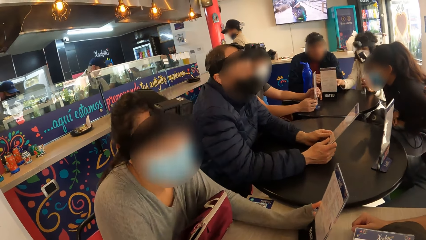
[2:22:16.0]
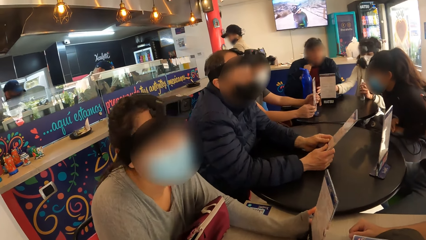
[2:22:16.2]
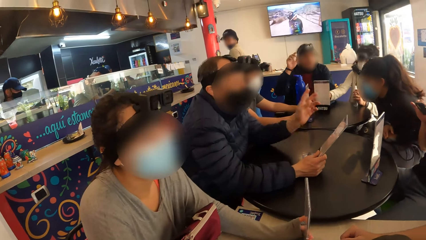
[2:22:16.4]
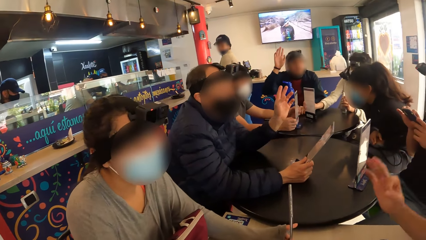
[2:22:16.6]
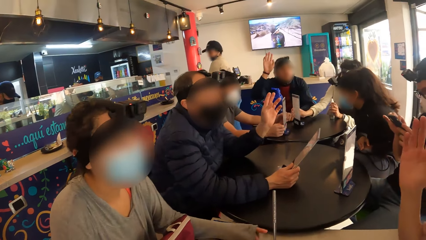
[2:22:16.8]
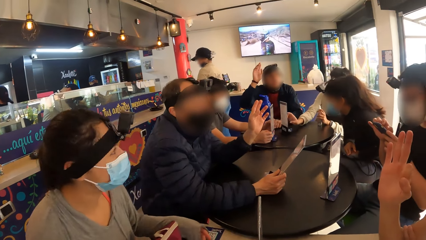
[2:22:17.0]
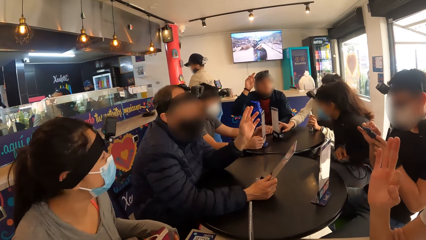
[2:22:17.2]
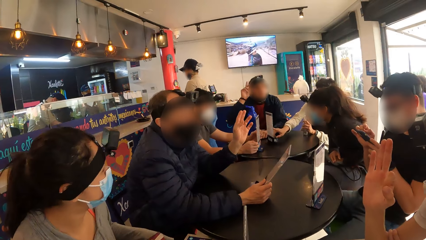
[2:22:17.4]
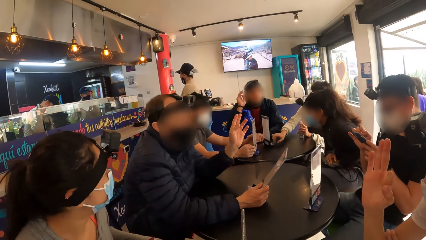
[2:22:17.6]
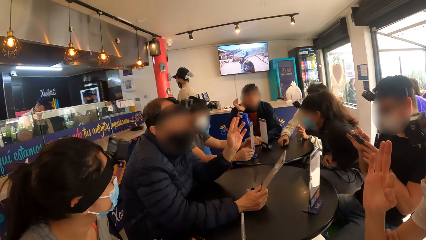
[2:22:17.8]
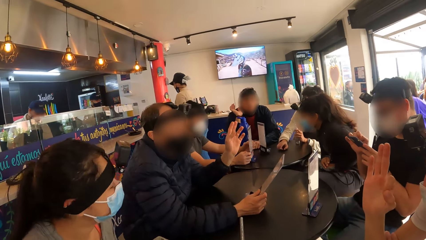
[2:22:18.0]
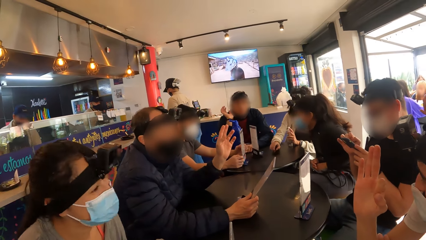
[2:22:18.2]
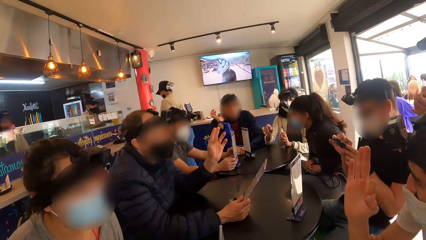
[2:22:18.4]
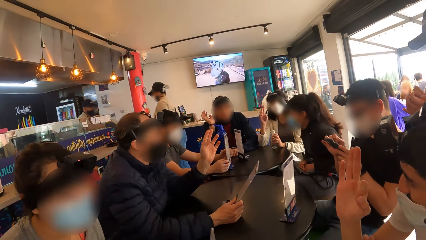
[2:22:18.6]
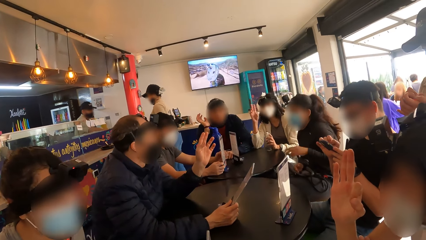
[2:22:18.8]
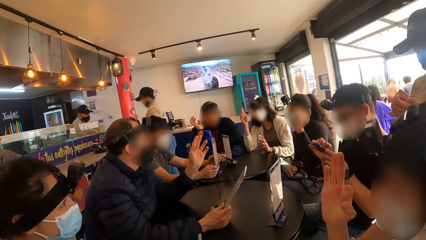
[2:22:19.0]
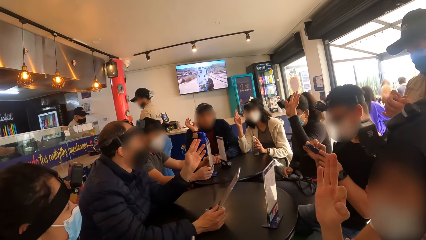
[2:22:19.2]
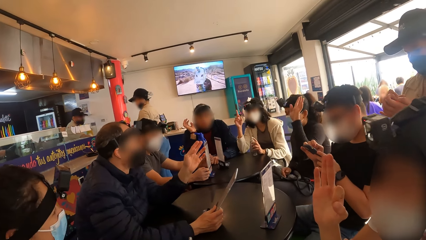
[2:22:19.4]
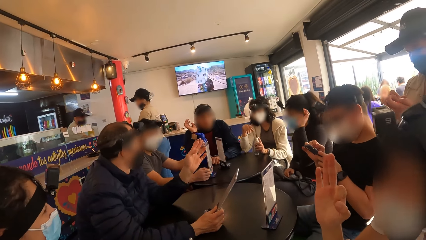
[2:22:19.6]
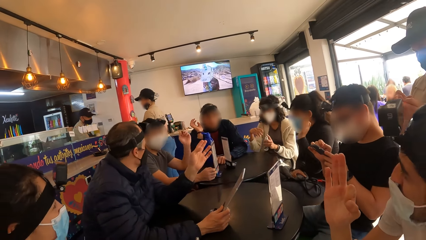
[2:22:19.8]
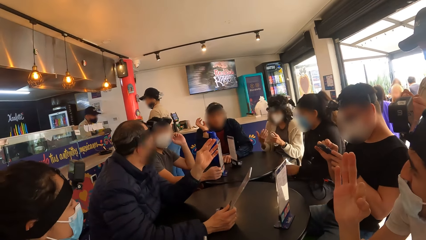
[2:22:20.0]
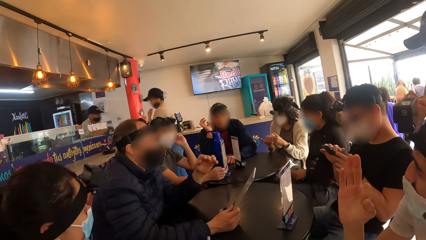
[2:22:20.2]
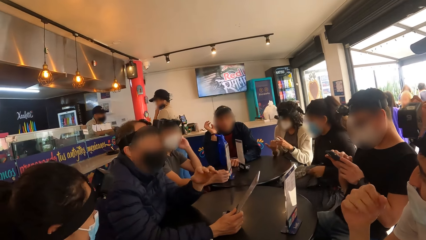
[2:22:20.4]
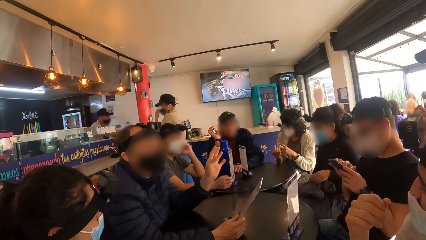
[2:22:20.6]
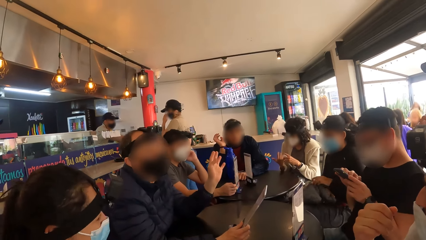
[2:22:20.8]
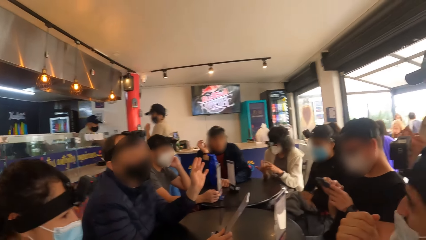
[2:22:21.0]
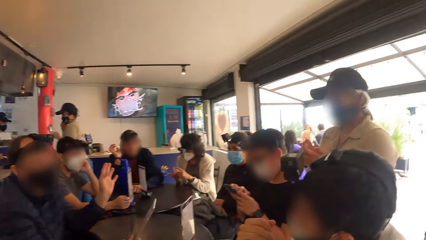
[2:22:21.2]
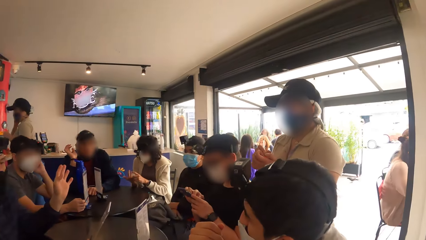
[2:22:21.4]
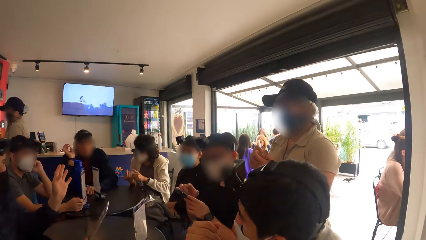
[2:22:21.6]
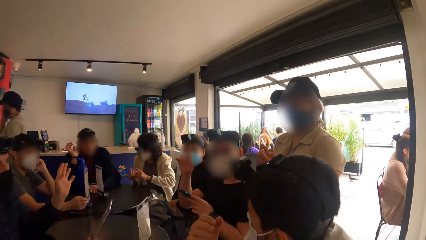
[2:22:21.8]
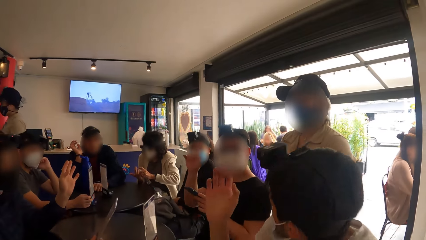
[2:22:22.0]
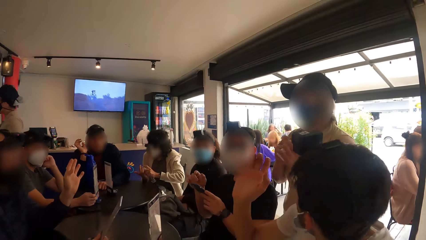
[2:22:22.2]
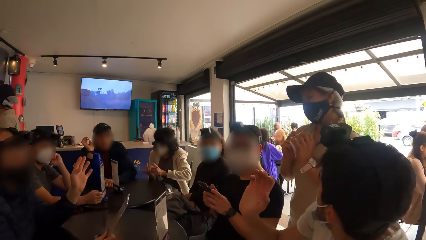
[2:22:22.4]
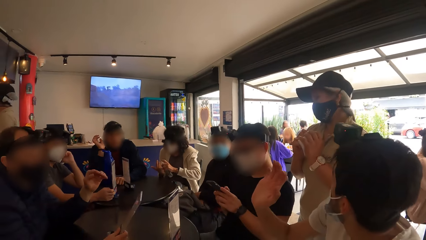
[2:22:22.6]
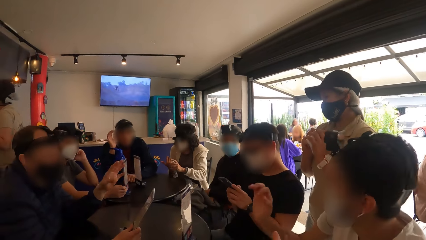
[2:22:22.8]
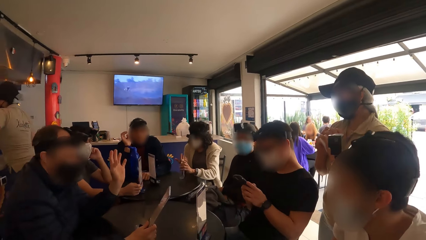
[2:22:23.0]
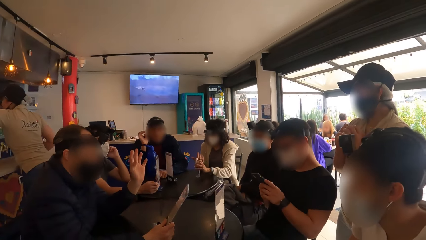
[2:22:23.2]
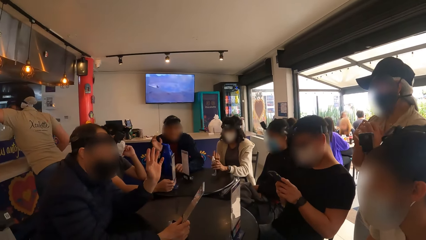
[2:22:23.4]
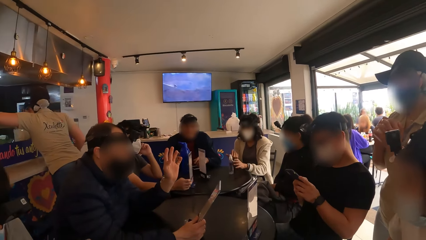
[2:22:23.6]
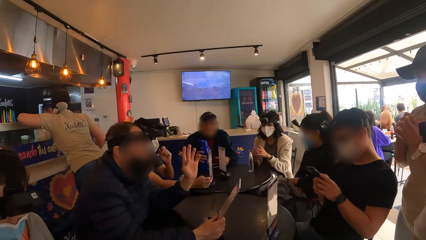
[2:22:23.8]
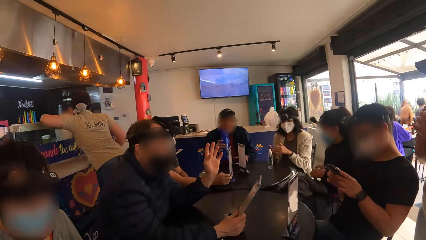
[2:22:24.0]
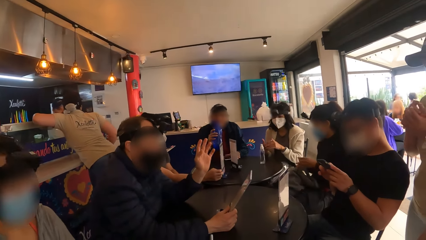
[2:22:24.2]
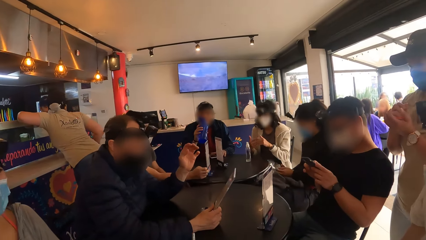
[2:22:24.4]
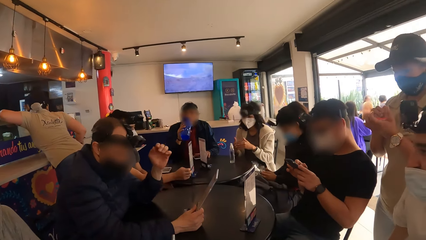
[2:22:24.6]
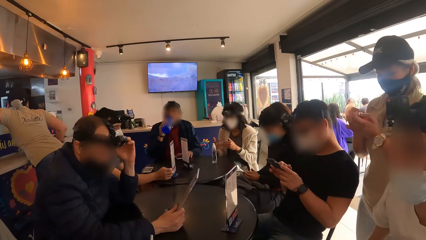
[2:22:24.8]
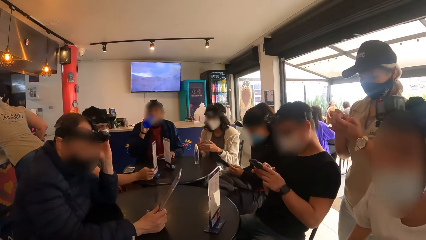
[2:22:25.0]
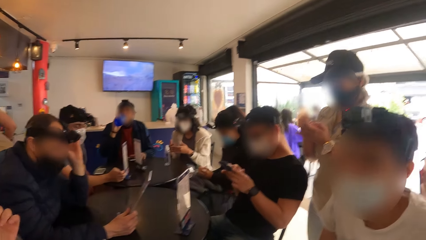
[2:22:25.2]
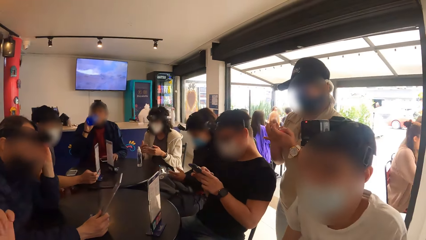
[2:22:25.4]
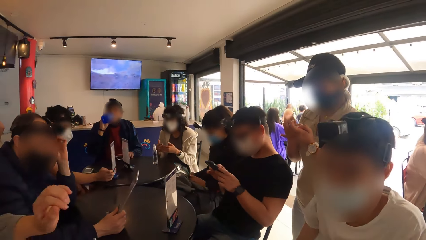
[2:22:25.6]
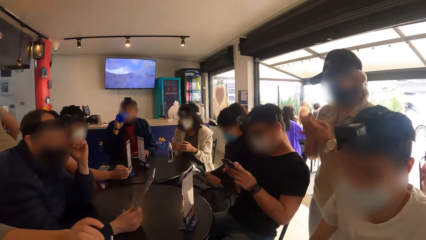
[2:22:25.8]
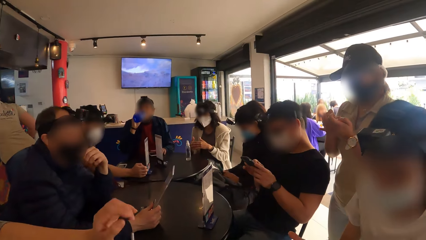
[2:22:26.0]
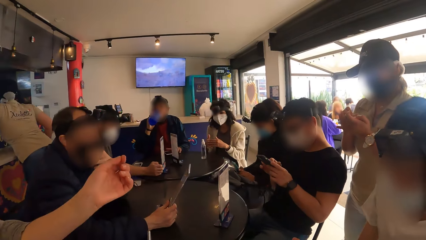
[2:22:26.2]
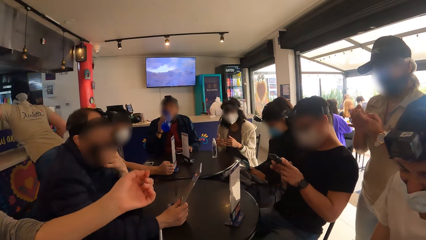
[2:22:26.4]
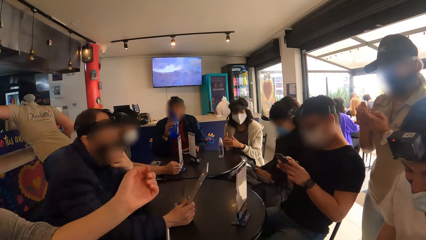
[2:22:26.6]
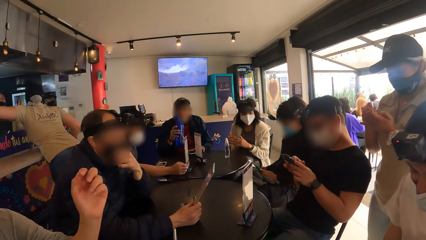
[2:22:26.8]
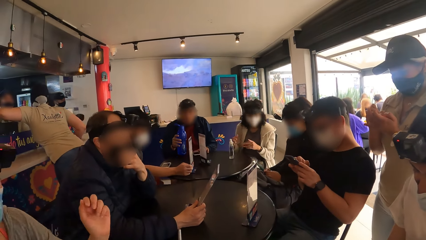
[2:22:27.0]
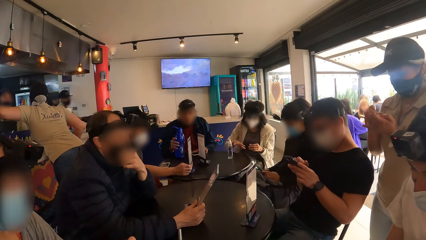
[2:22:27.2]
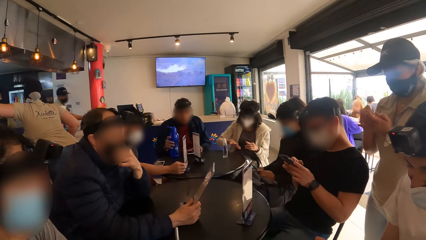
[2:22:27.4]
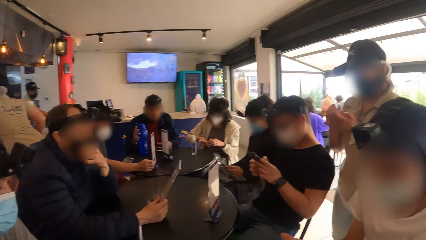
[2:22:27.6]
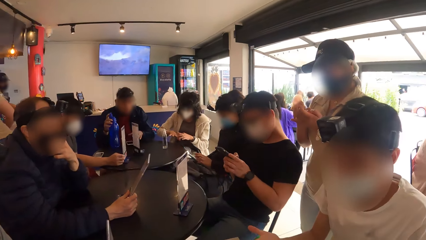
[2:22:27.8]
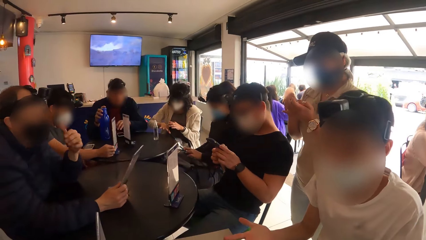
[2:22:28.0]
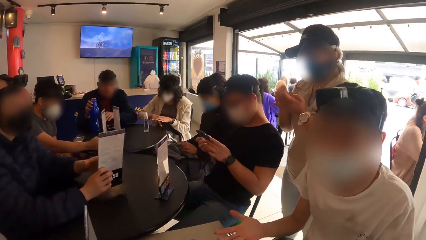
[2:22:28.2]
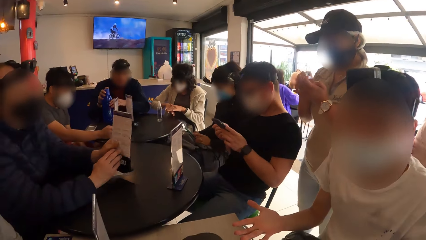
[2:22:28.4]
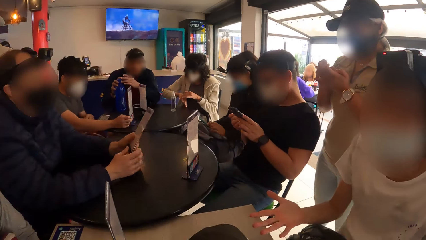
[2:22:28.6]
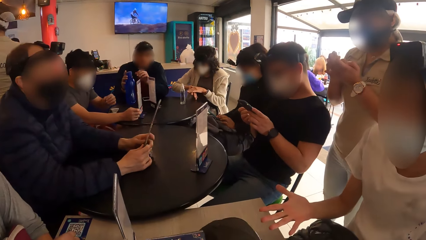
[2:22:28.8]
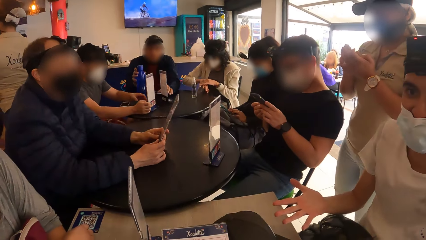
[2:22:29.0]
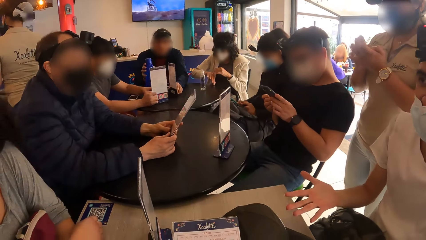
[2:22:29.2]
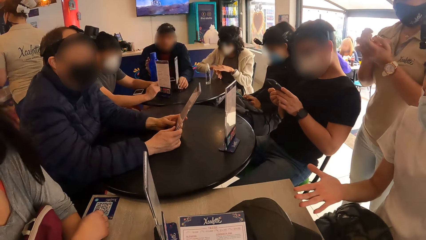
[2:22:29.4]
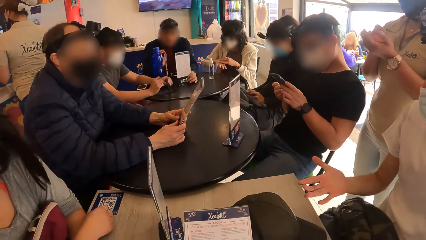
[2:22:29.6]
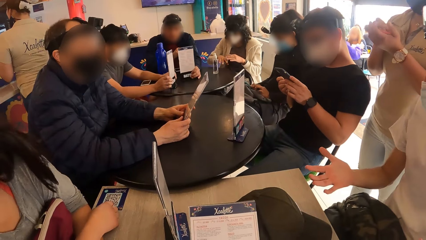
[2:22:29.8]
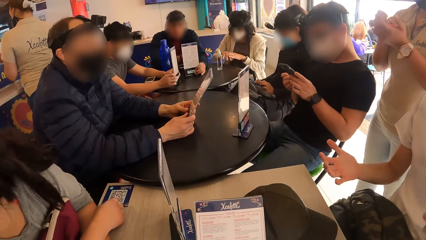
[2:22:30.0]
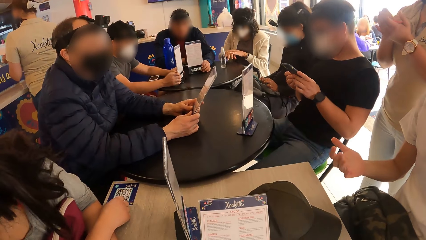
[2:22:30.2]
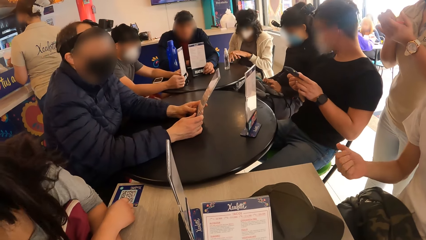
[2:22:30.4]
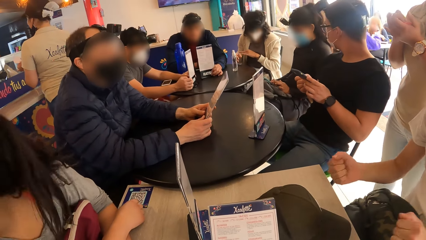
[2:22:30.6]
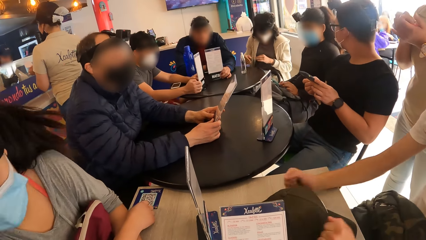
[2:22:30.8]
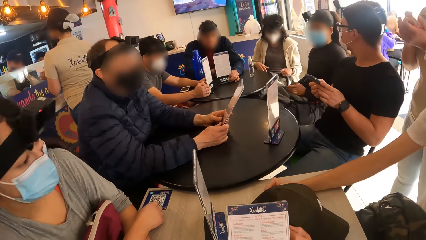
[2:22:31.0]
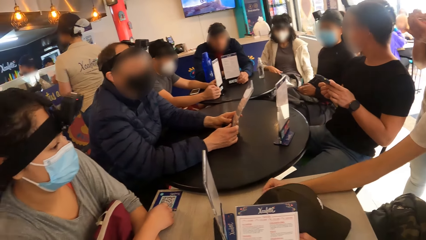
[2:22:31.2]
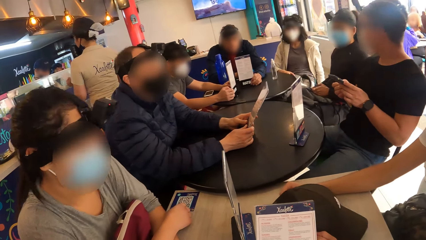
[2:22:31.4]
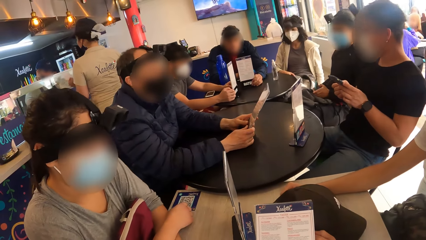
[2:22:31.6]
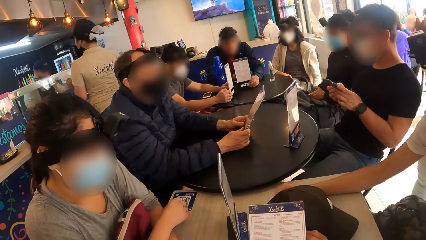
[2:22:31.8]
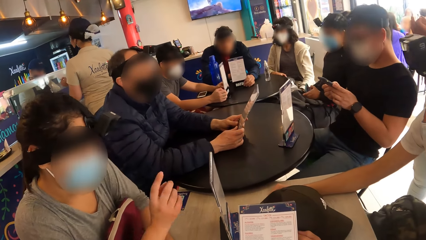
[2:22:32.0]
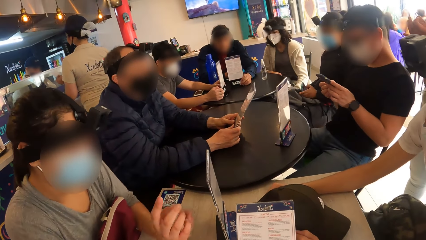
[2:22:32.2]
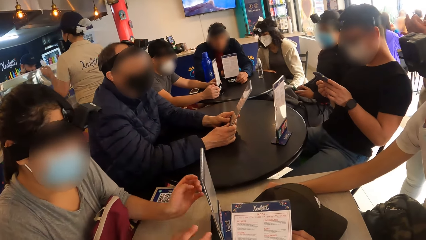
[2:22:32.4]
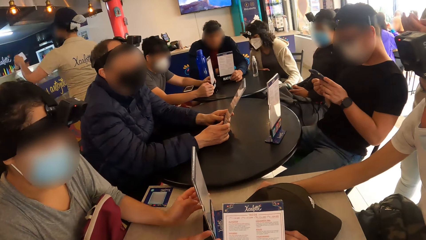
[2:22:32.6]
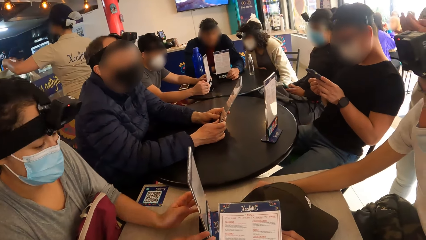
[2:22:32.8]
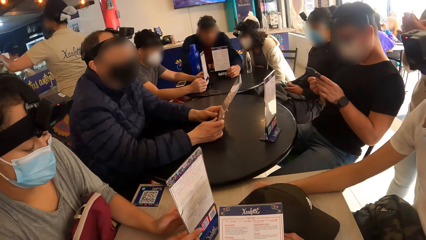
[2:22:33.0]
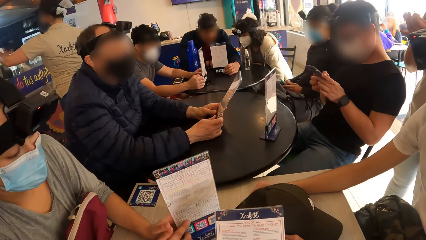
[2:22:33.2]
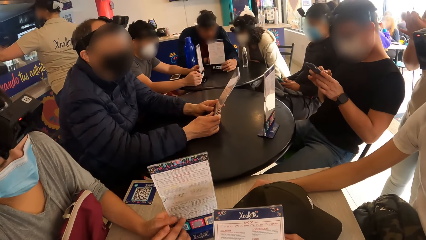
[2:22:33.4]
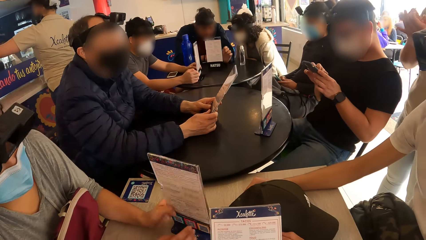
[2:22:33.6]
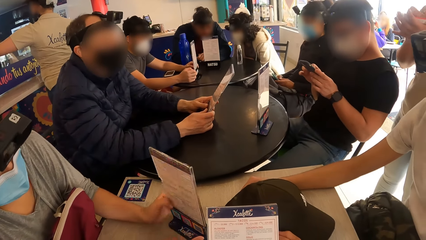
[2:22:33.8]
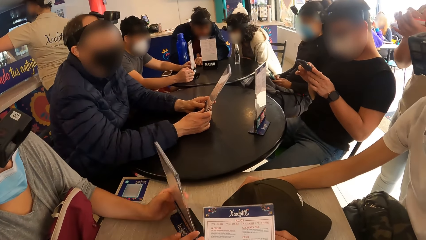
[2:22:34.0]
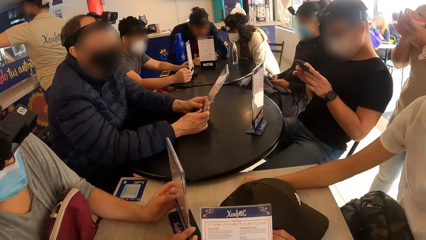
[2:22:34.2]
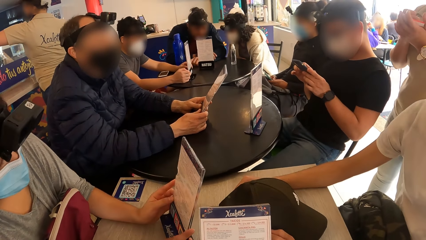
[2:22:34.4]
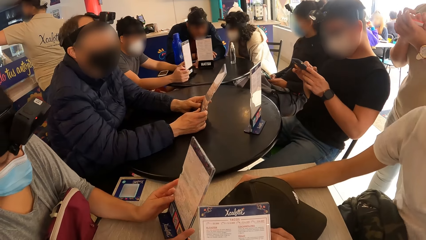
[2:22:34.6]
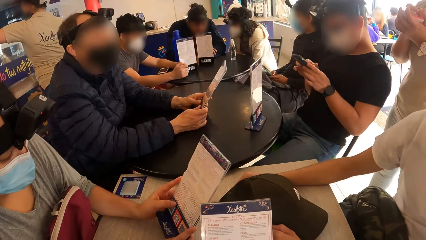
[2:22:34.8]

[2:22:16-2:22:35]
A lady interacts with someone. A man raises his right hand alongside some people at the table and interacts with the people at the table. The camera wearer looks around a room. Another man lifts up his hand. The camera wearer looks around the room. The lady pulls her left-hand sleeve with her right hand. The other man operates a mobile phone. The first man makes gestures with both hands. The camera wearer reads a menu. The first man moves the cap on the table with both hands. The lady makes gestures with her left hand, touches the menu on the table with both hands, turns the menu on the table with both hands, and adjusts the menu on the table.
